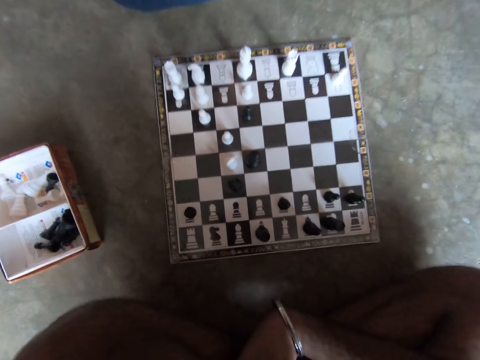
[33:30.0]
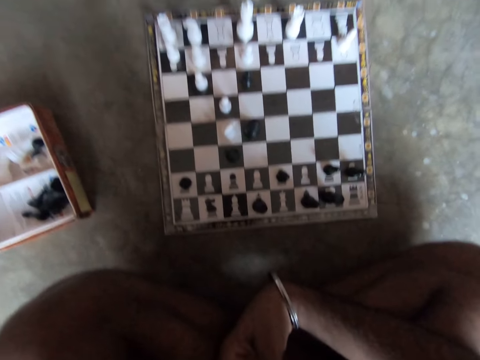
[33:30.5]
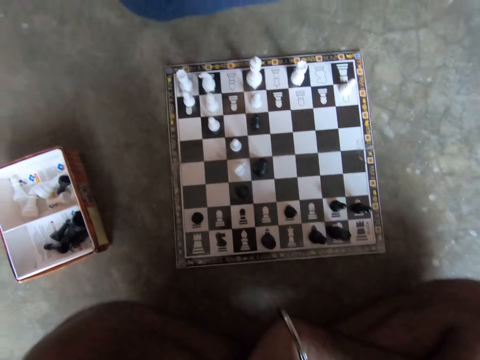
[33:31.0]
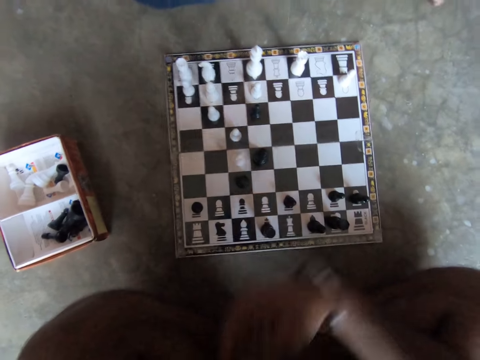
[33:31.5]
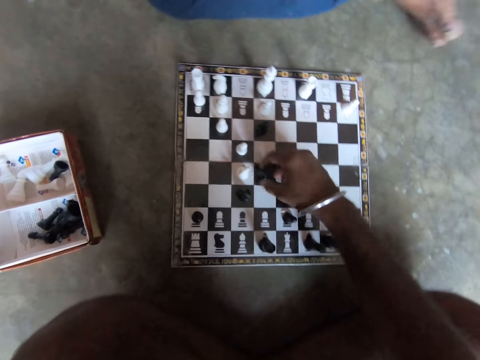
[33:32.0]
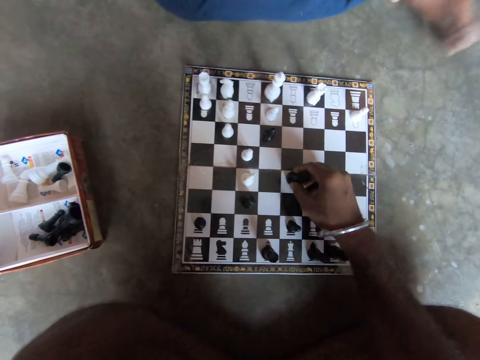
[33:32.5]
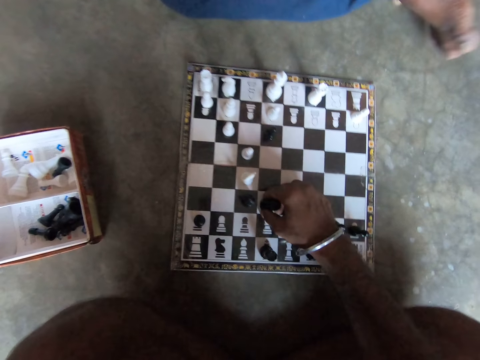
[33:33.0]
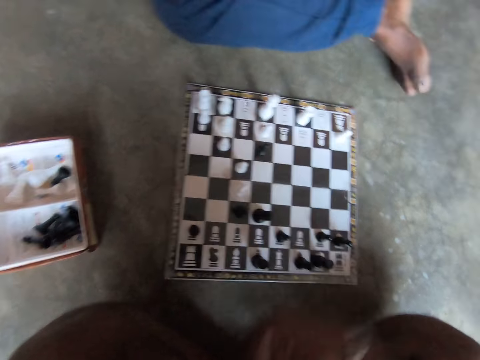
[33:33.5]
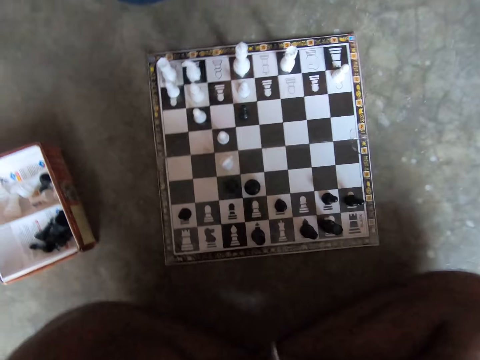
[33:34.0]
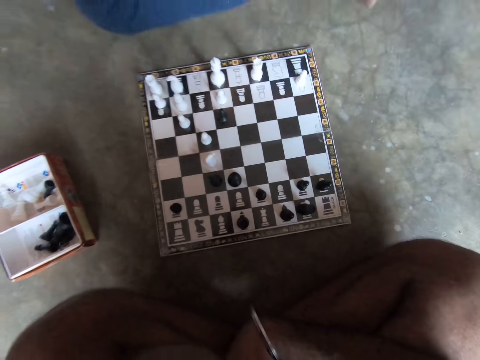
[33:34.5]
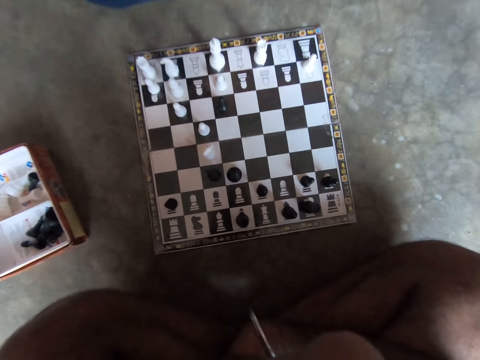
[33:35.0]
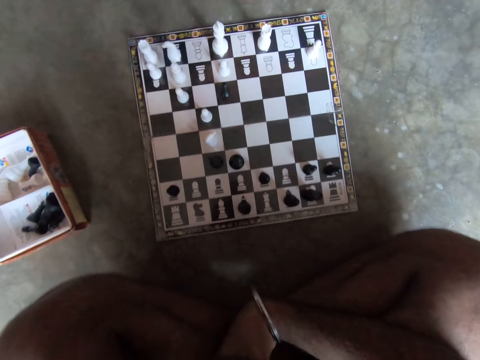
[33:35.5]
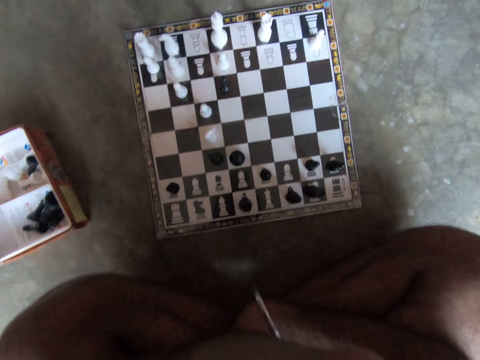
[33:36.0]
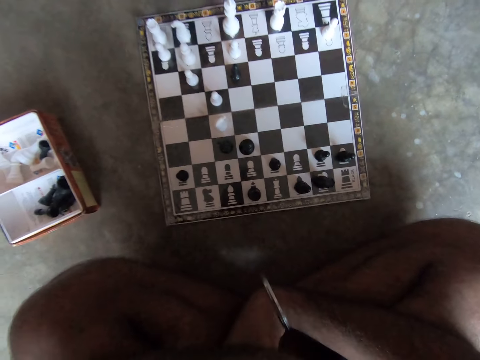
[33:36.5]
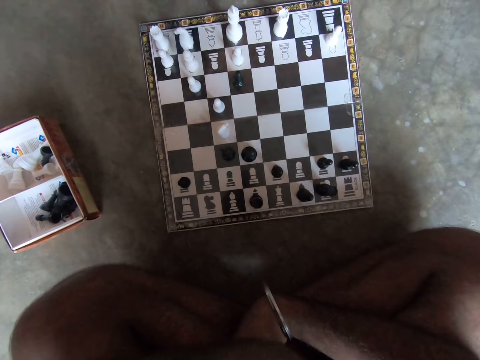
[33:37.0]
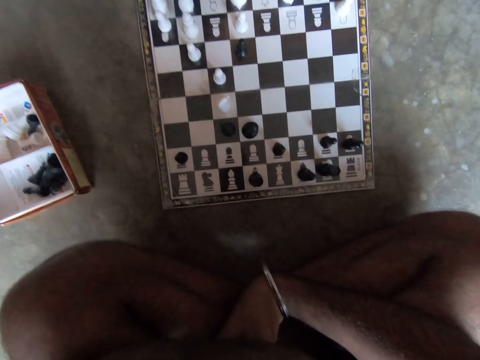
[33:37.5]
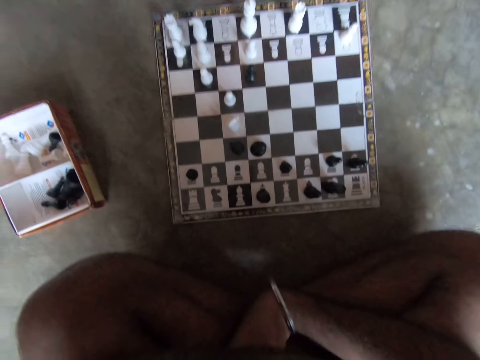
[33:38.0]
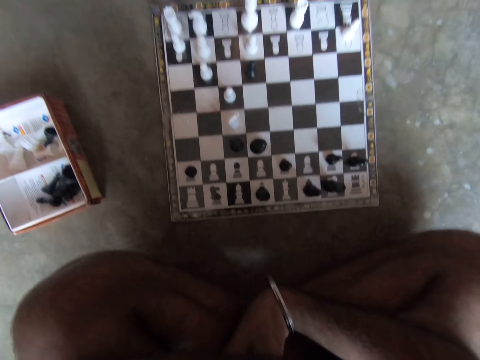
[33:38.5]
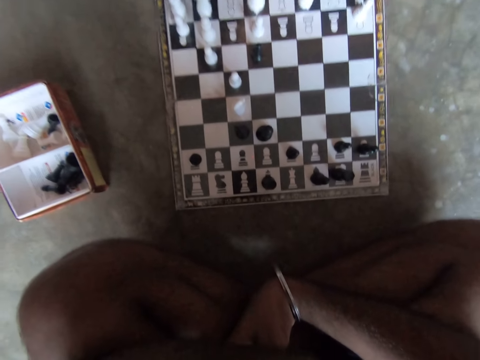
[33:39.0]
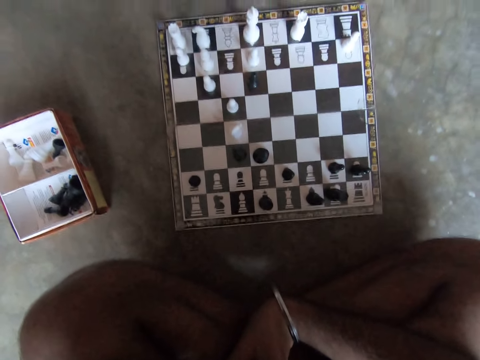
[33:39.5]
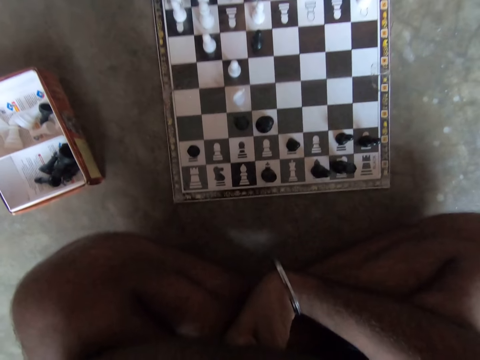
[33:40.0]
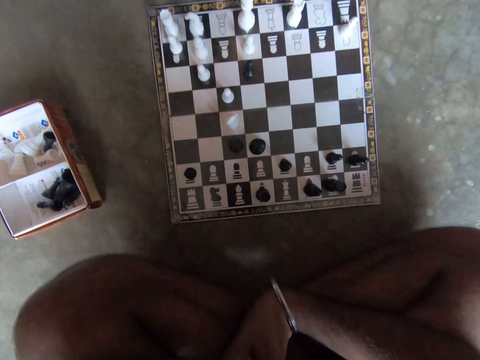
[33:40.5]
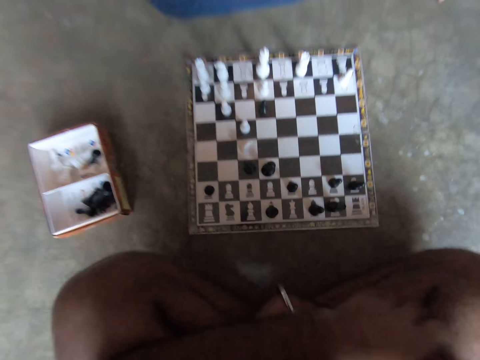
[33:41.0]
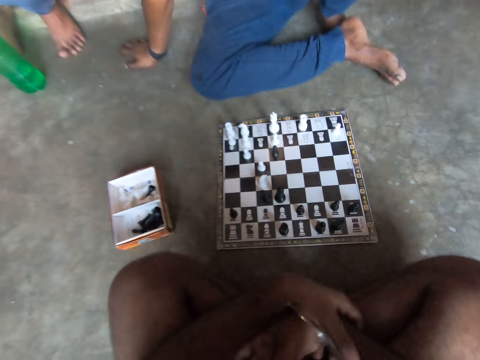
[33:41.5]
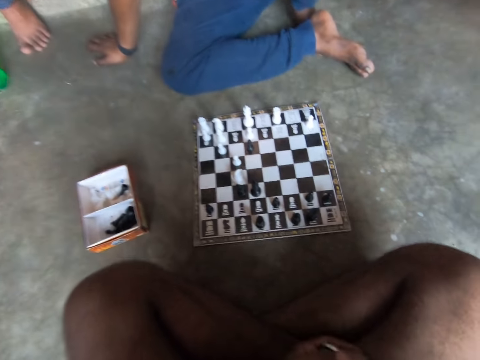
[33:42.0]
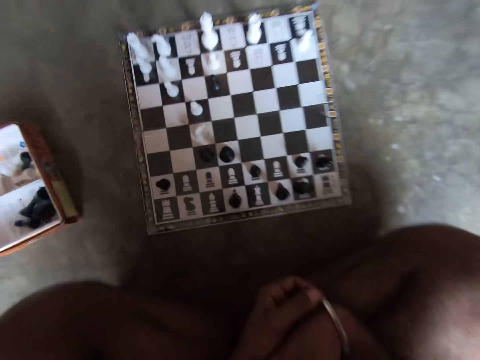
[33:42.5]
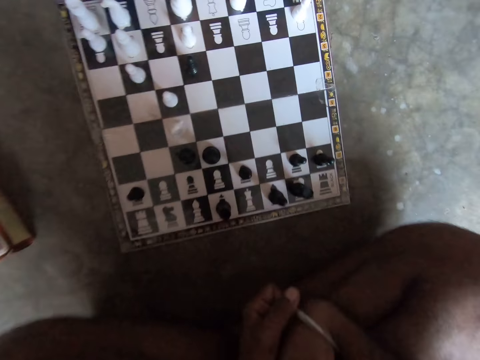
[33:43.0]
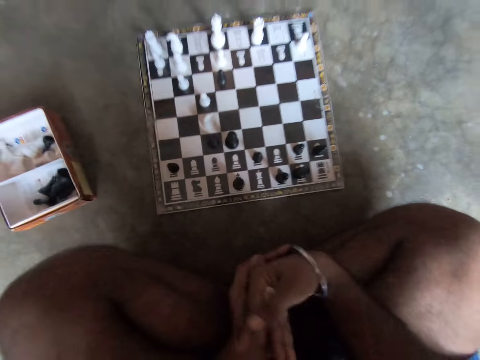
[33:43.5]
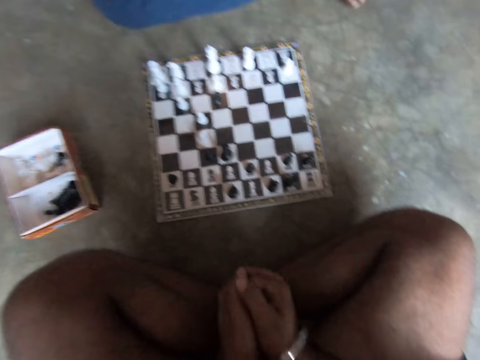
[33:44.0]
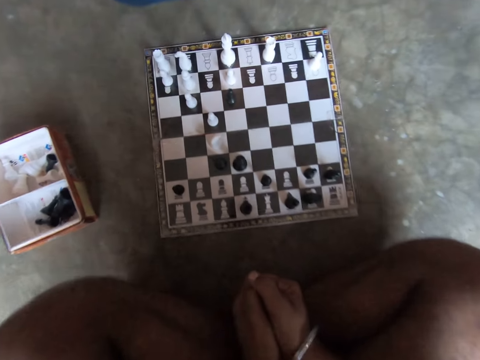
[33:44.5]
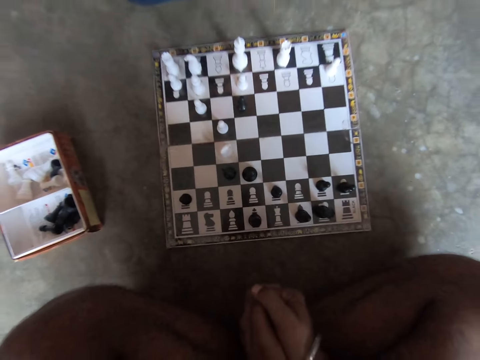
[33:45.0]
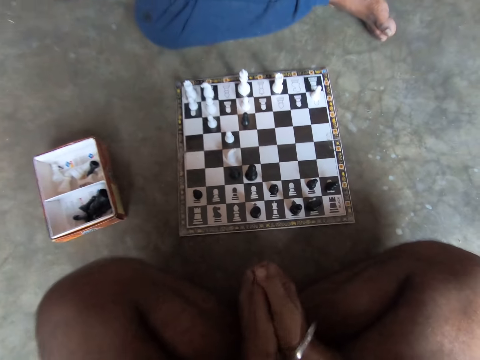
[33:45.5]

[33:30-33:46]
The camera wearer plays a chess piece on the chessboard with his right hand. He communicates with a man. The camera wearer folds his hands on his lap. He fidgets with his hands.

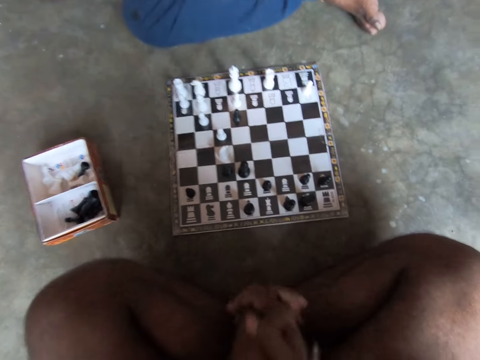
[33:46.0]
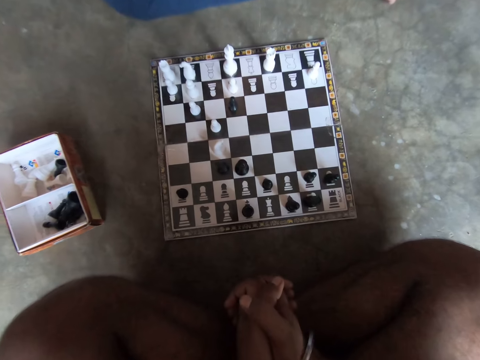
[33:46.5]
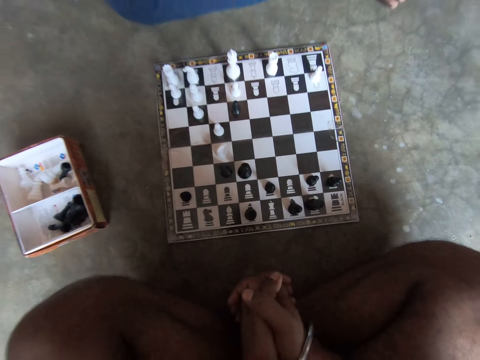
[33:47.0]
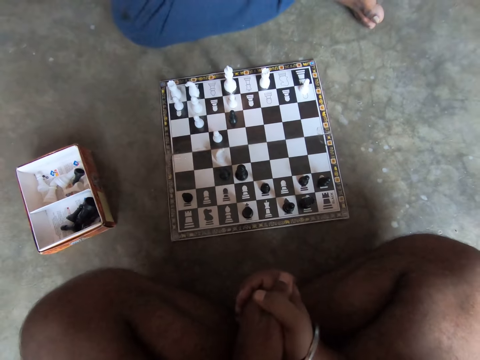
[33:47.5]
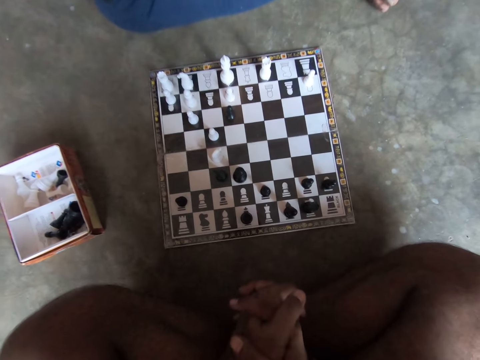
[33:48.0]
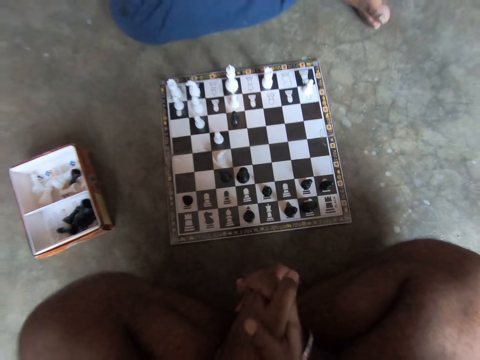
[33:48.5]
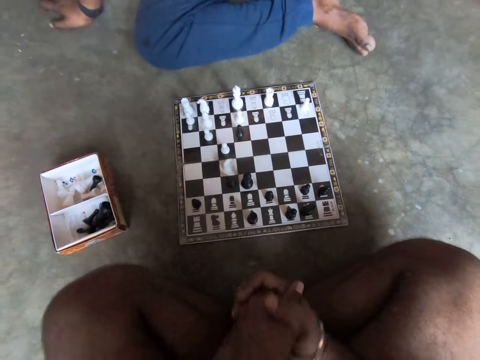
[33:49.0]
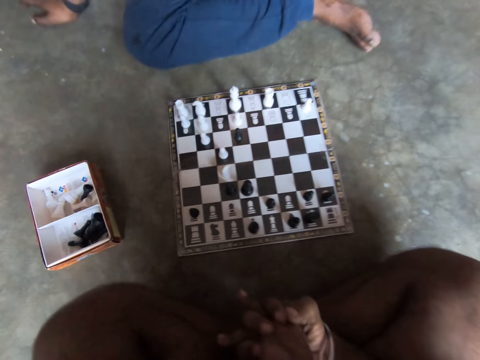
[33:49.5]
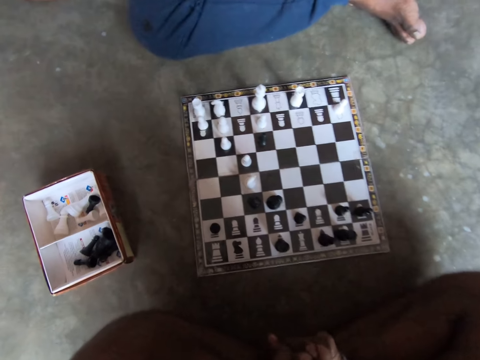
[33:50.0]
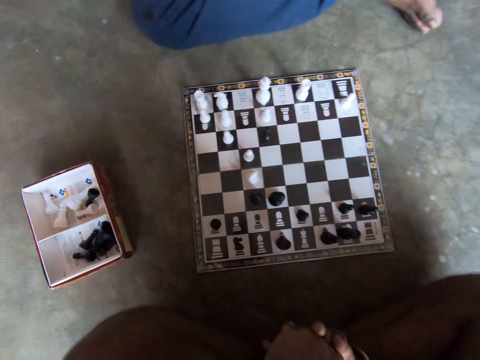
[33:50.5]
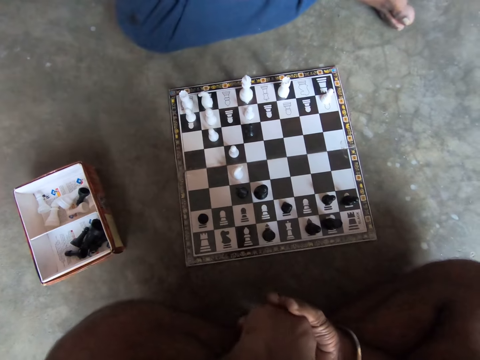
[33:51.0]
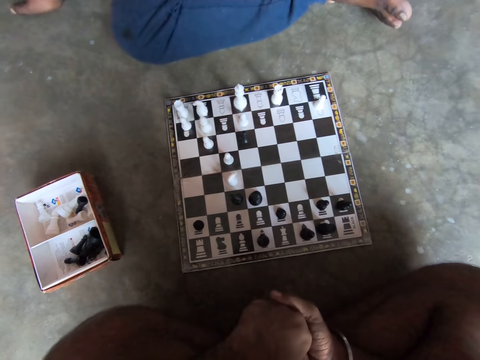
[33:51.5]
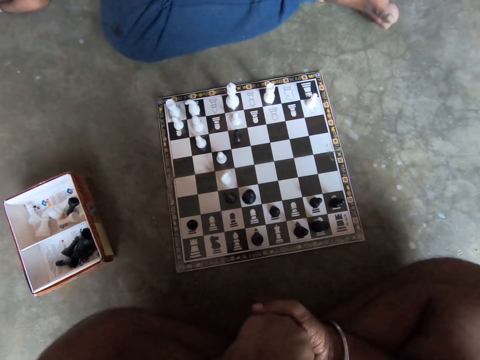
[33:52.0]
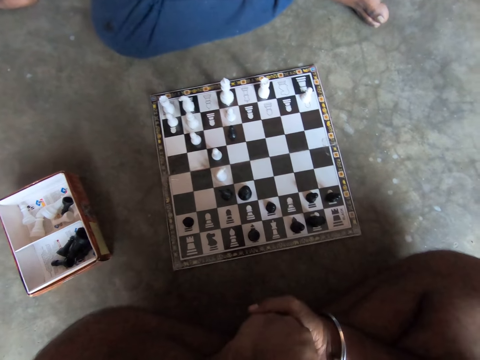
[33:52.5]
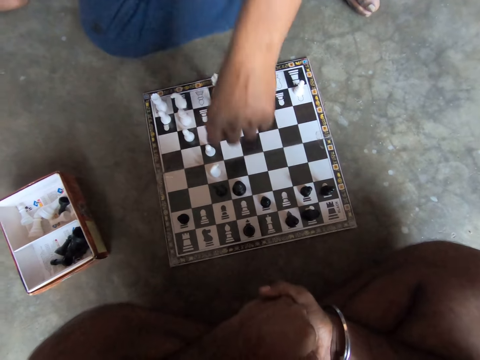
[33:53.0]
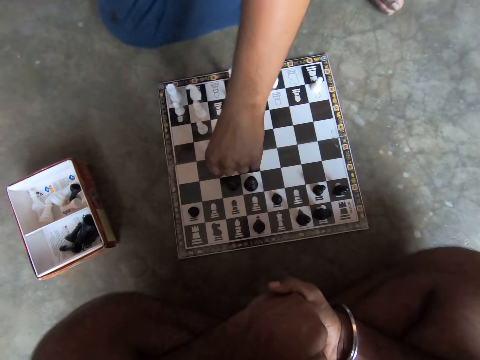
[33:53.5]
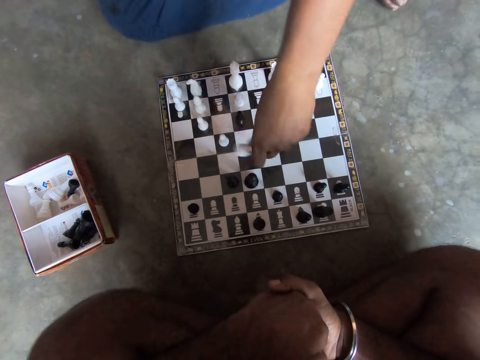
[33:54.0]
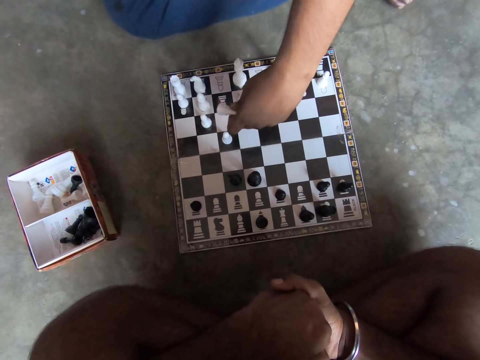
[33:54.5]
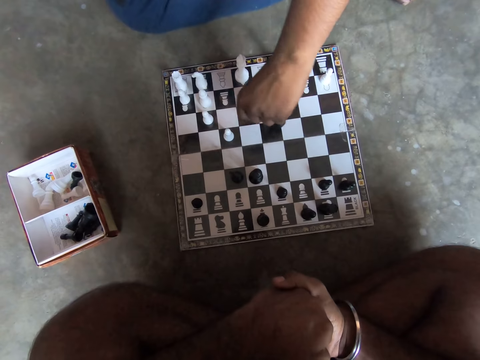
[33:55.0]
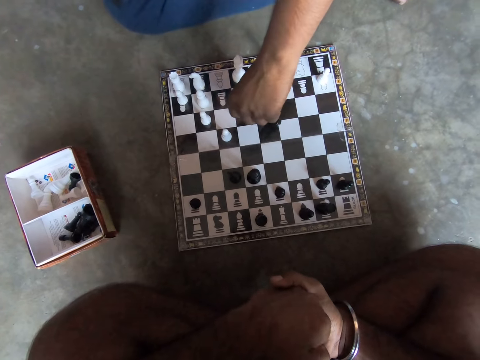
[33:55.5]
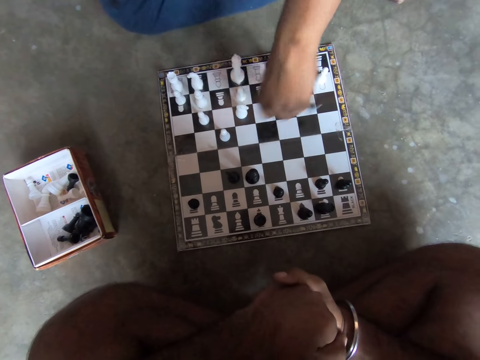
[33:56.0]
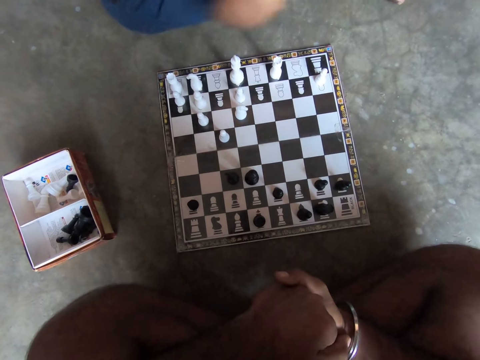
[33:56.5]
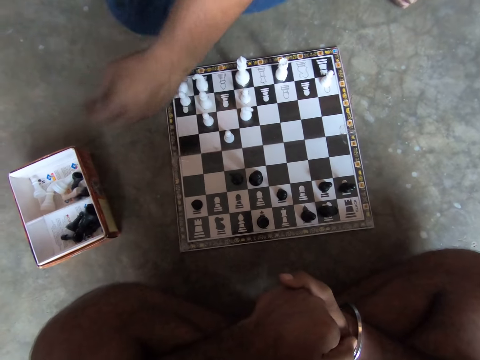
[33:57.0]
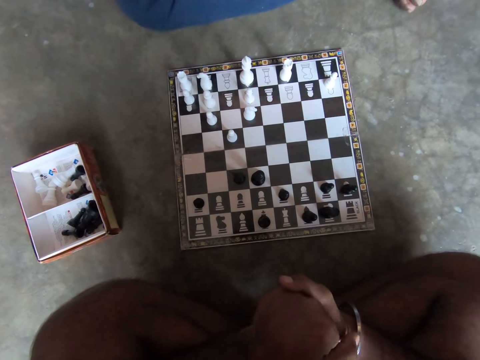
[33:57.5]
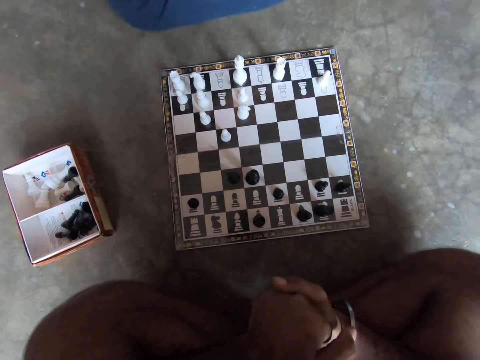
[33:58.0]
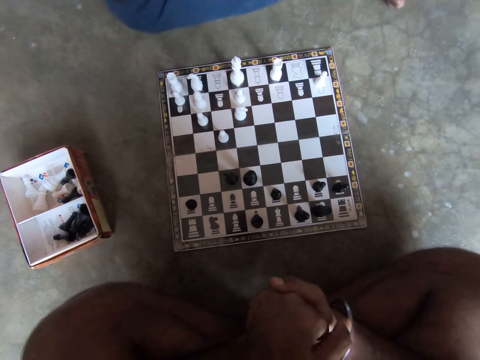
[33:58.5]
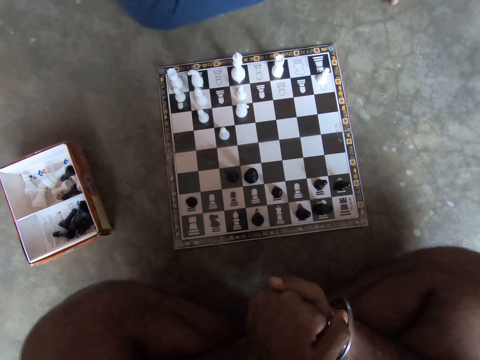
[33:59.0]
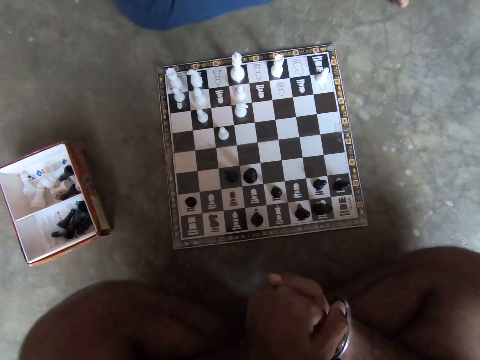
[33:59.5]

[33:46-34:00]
A man plays a chess piece on the chessboard with his left hand. The man drops a chess piece into a small container on the floor with his left hand.
